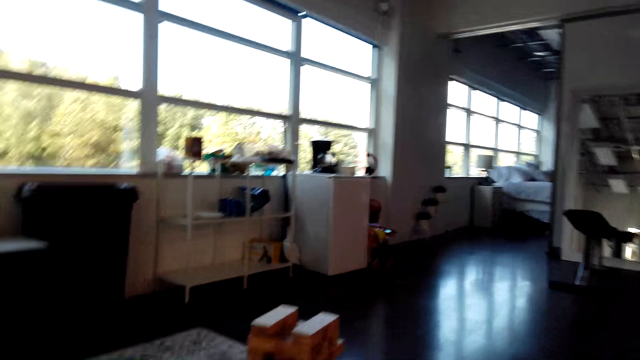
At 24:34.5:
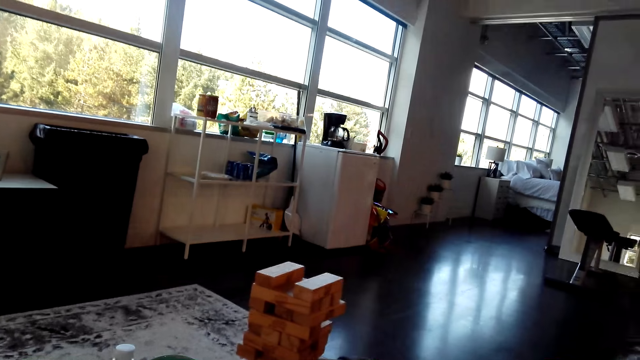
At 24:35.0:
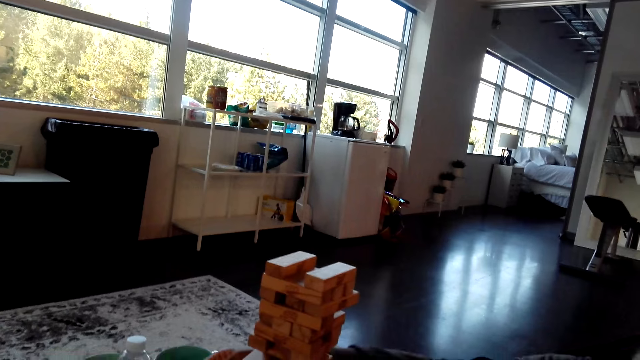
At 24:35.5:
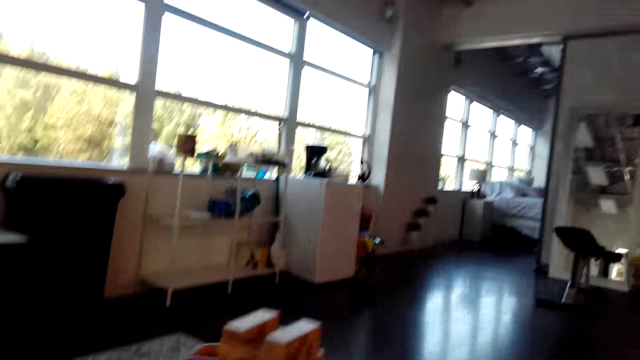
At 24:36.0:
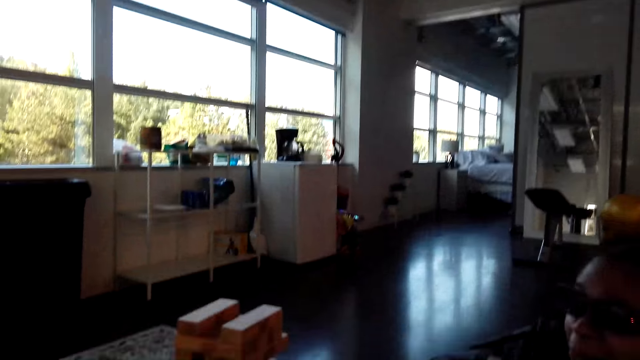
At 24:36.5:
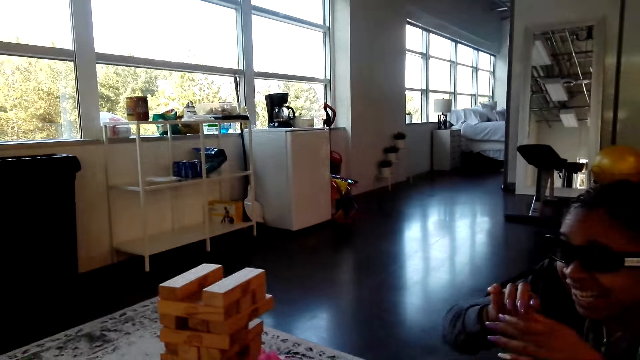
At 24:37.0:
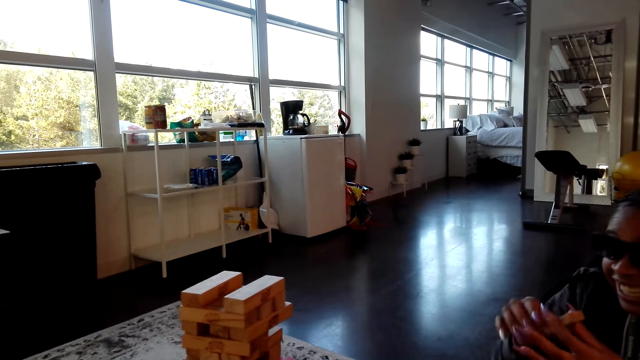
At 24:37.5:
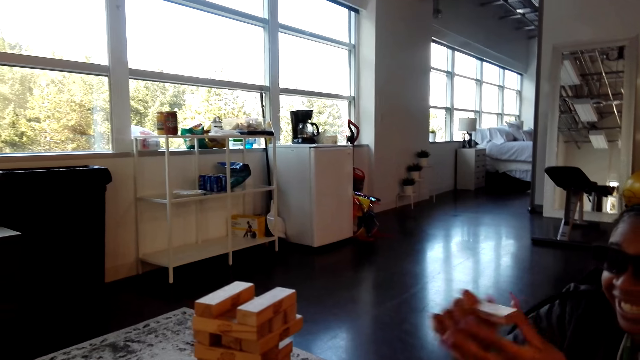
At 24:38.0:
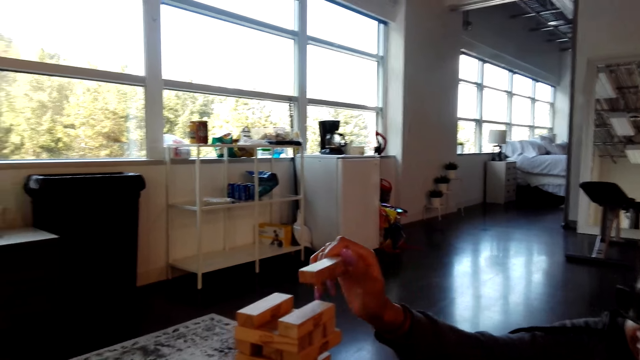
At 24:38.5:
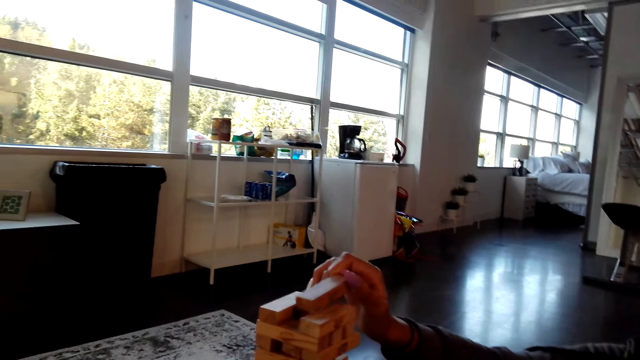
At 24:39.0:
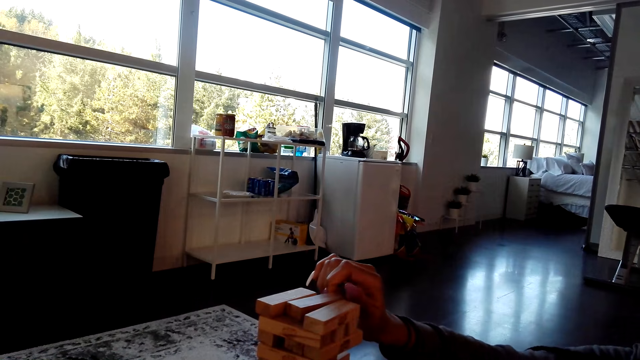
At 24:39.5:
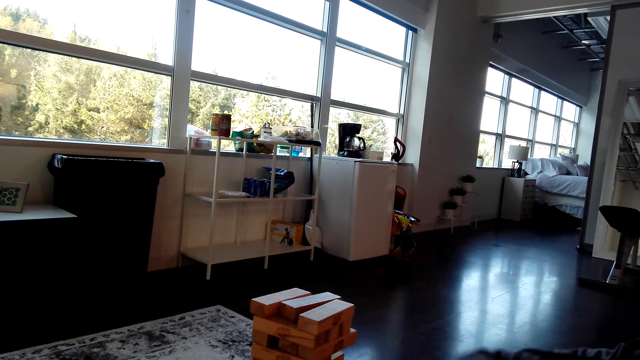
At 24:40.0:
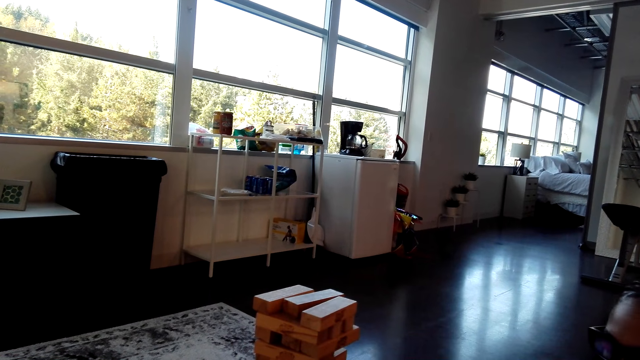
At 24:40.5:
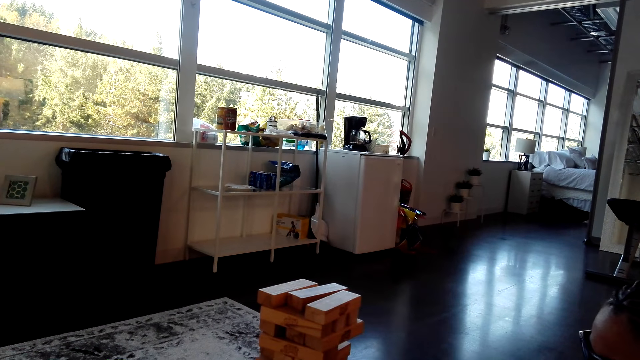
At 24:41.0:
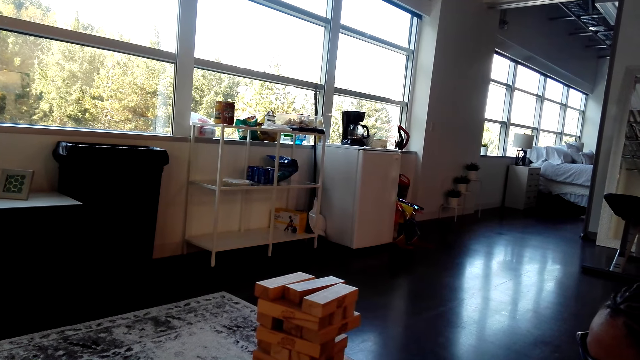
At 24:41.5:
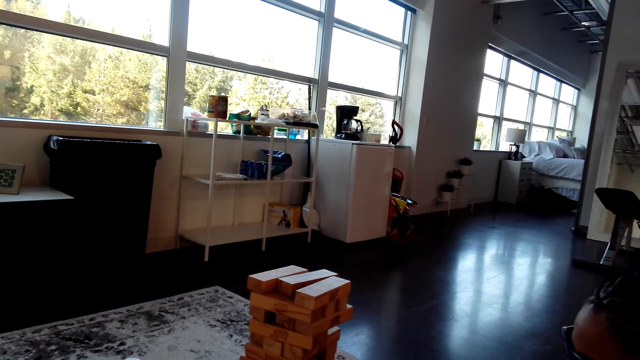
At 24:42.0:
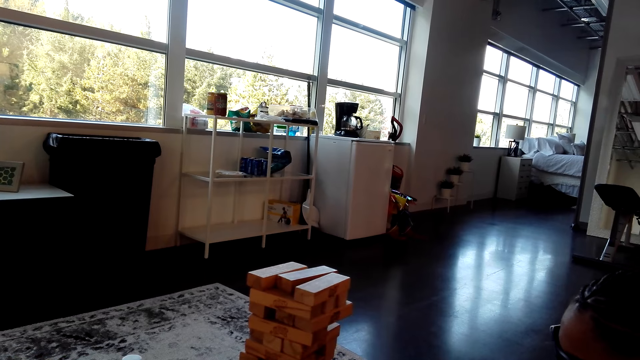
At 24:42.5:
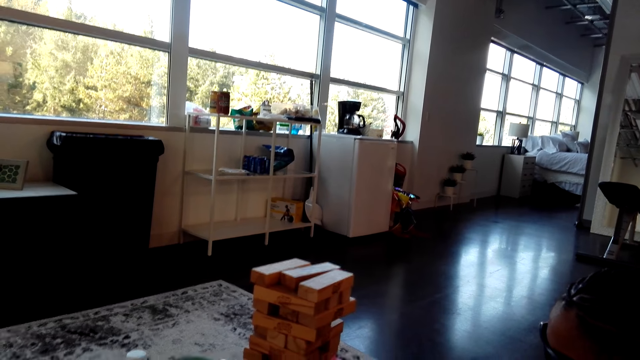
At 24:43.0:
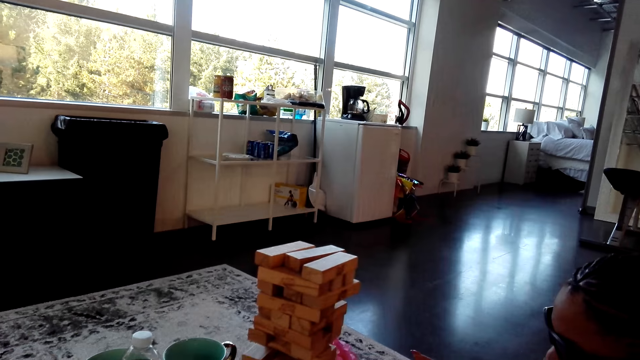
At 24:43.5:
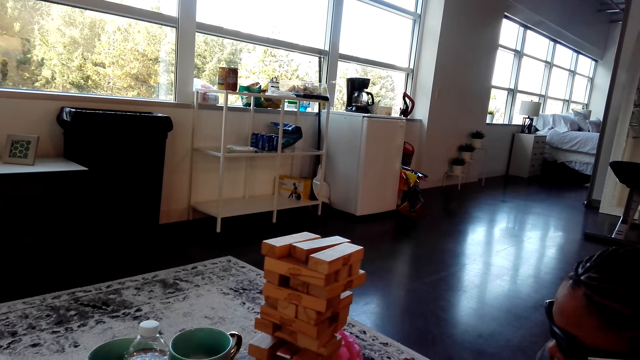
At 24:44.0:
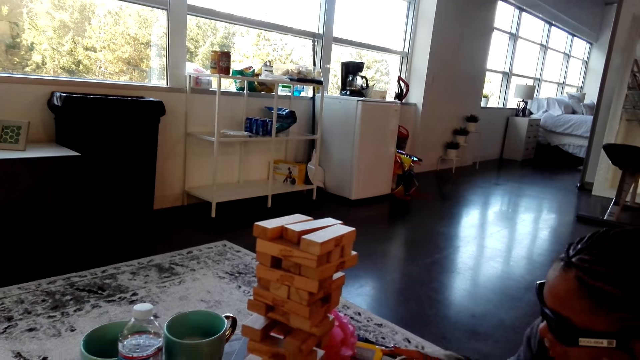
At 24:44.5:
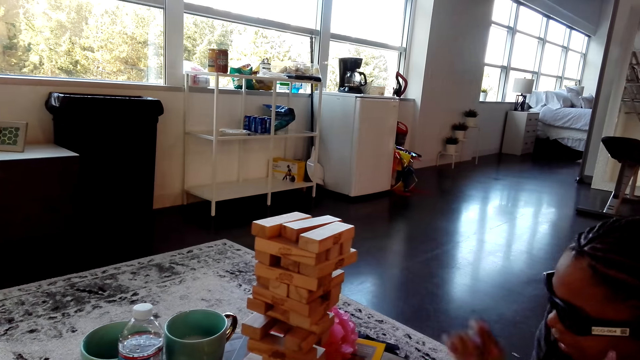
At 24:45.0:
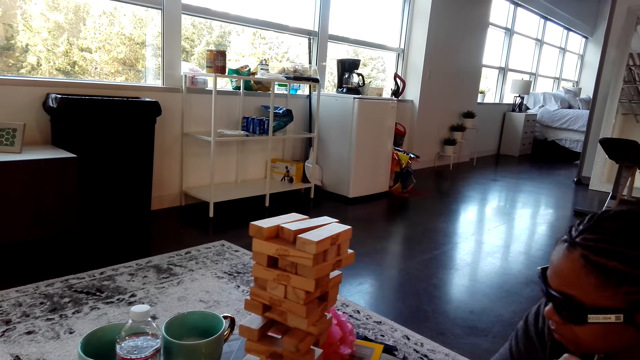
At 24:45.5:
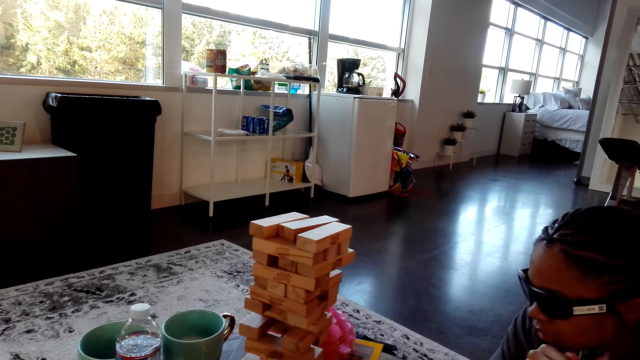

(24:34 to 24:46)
A woman picks up a wood. The woman puts a block at the top. The woman drops the wood. The woman moves her hands.

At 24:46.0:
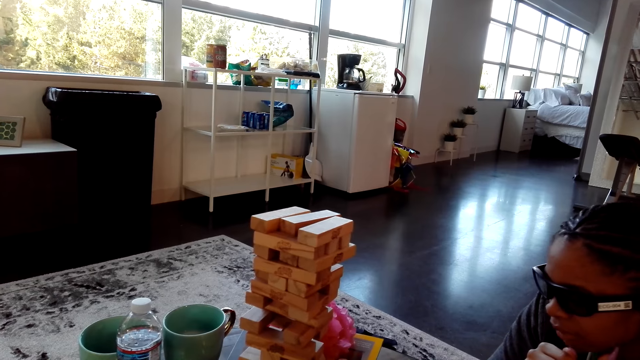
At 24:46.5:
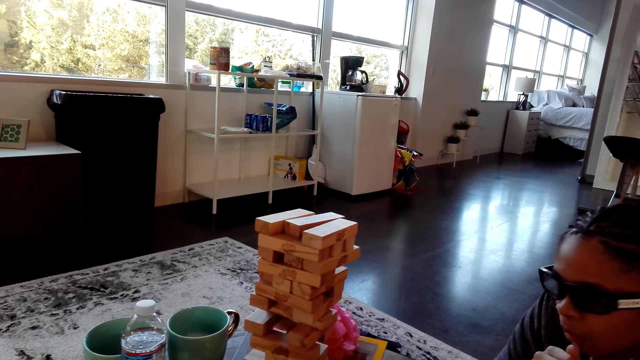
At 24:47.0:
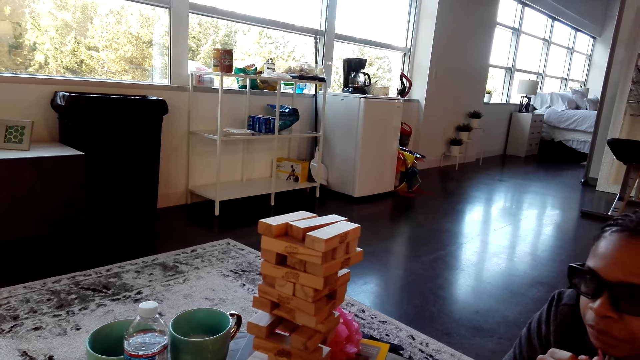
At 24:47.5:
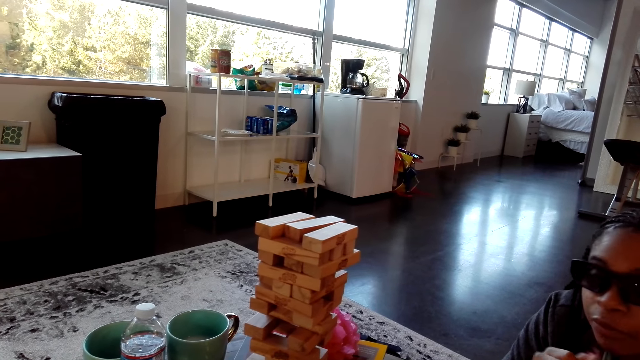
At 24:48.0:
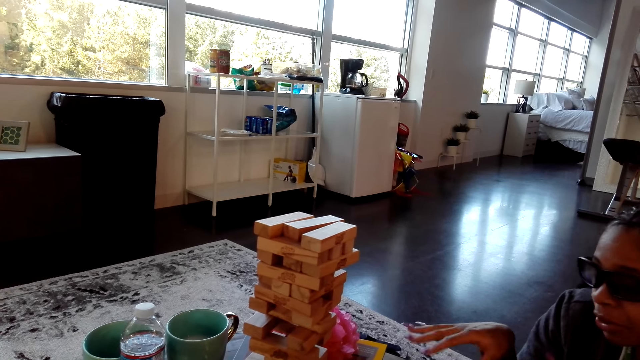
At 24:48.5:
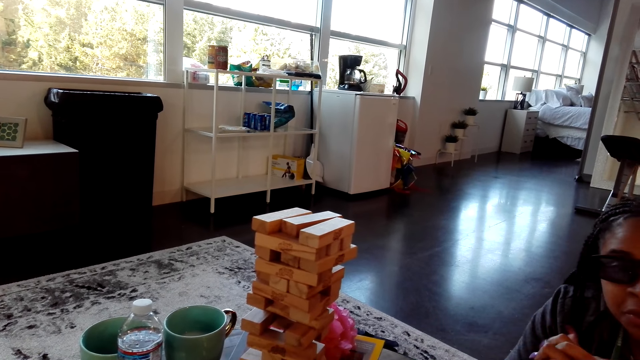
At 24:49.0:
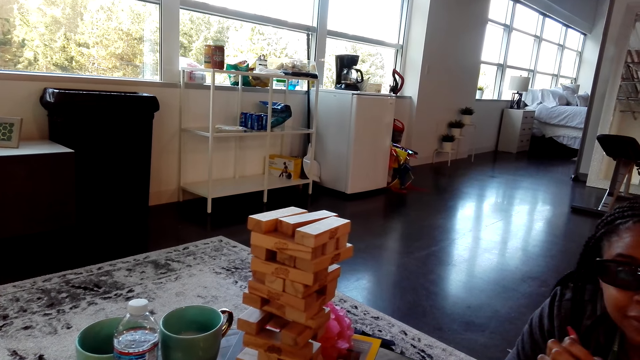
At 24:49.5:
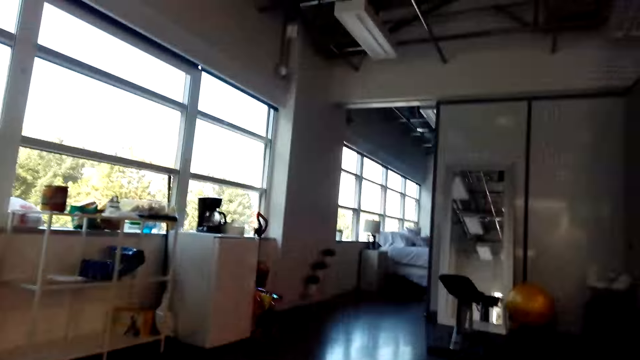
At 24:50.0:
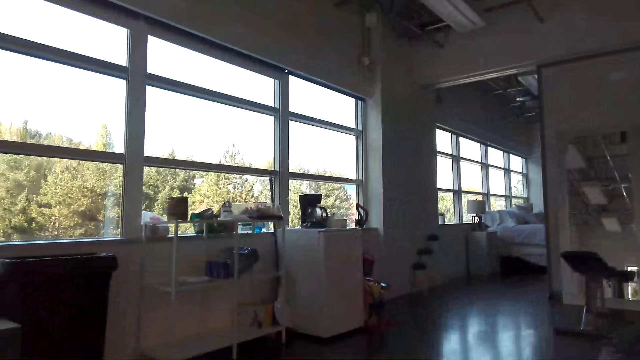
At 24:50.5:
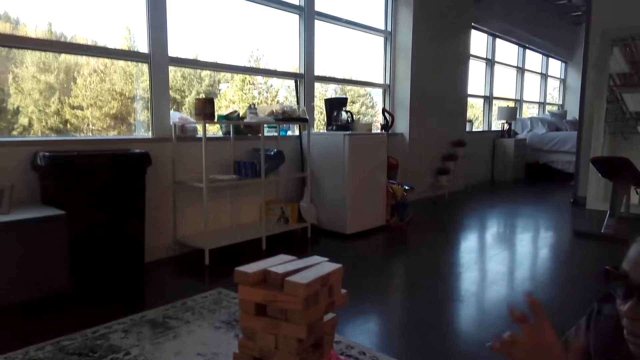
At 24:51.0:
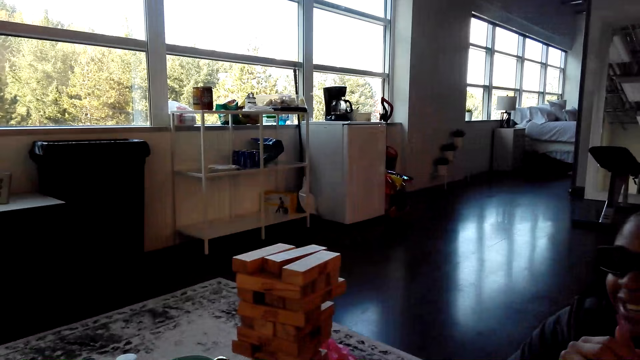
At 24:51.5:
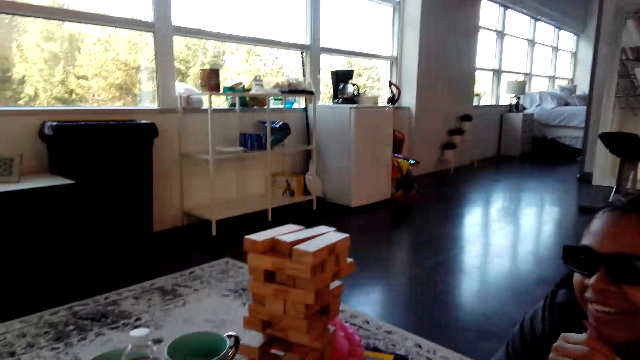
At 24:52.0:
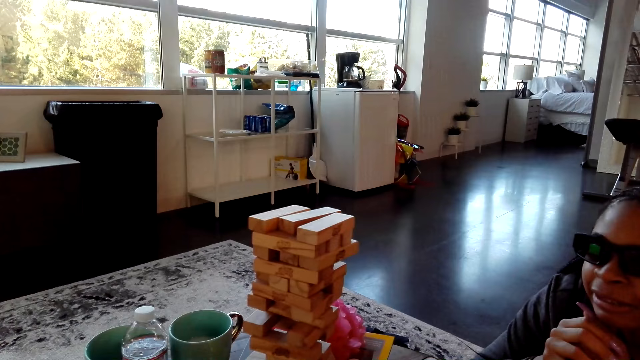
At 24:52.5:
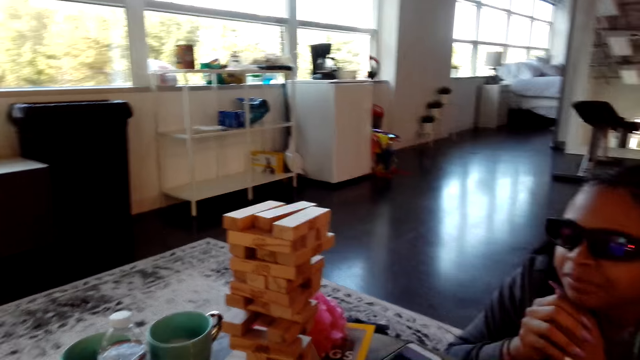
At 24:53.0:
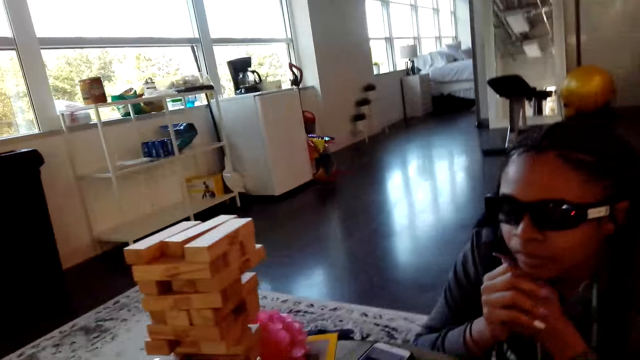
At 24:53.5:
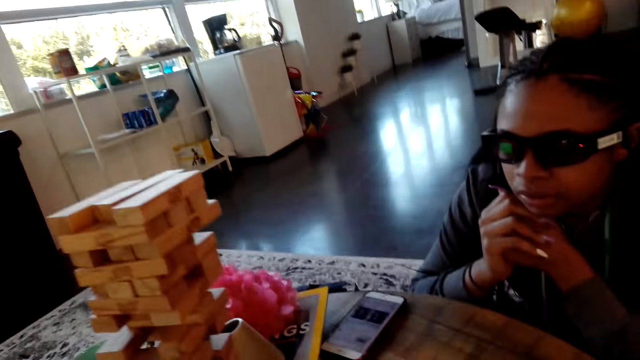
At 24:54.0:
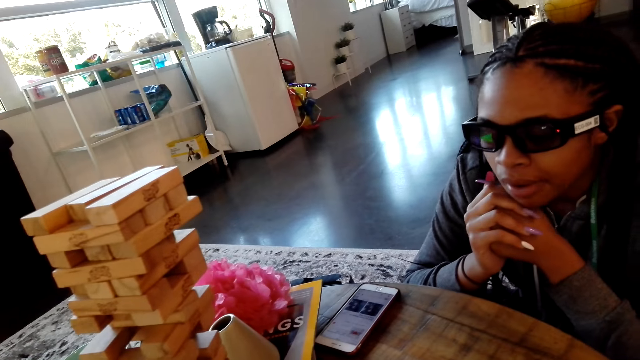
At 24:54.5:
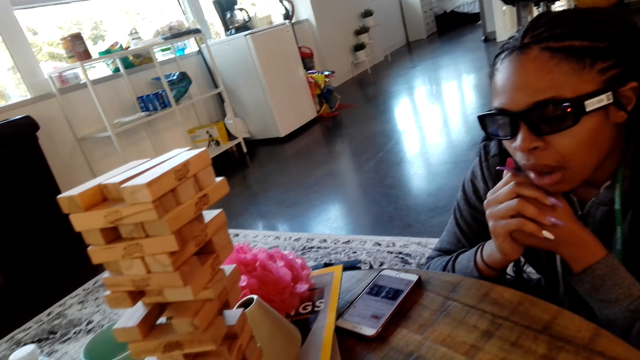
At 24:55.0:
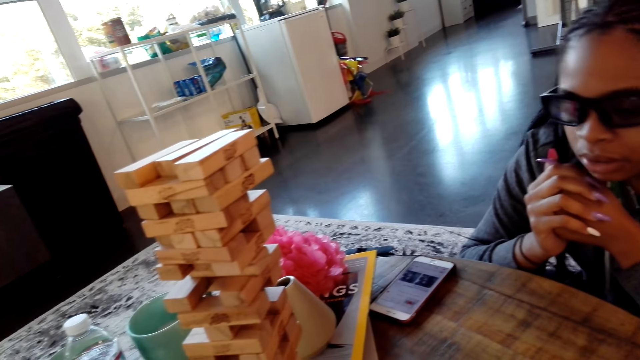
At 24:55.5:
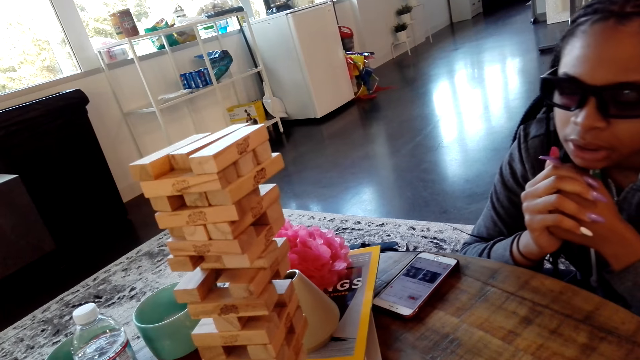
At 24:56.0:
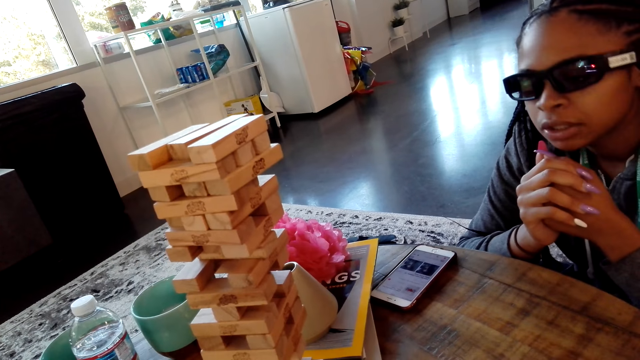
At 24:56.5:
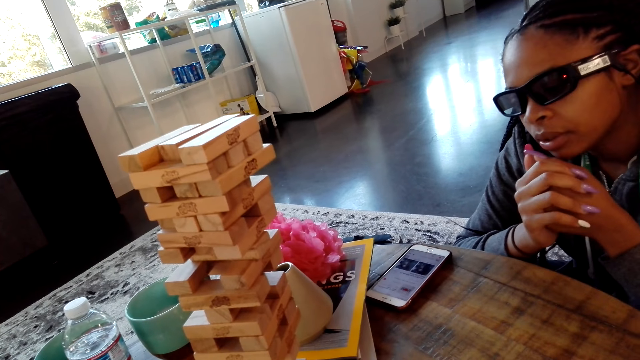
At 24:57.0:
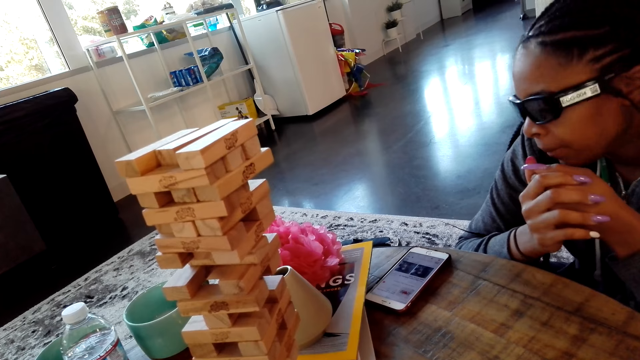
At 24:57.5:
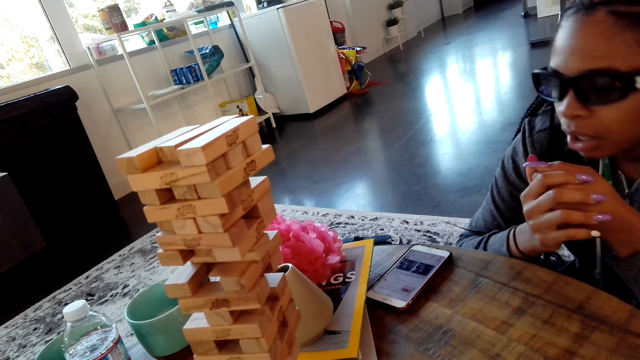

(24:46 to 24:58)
The camera wearer dialogues with a woman. They look around. The woman shakes her head.
